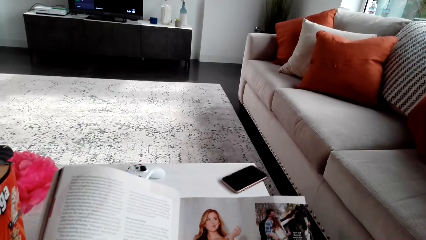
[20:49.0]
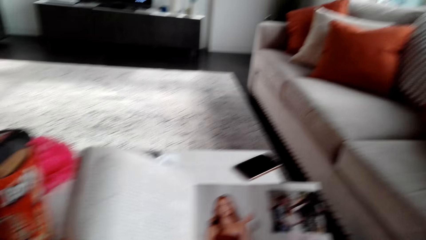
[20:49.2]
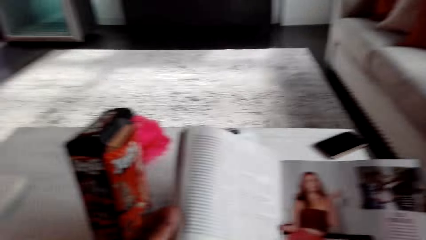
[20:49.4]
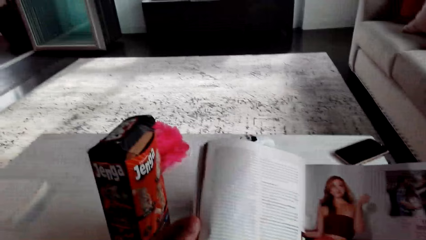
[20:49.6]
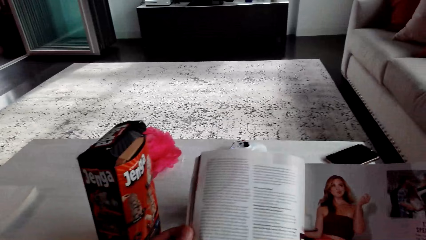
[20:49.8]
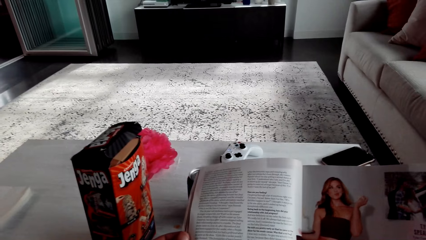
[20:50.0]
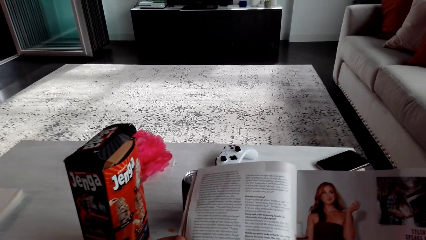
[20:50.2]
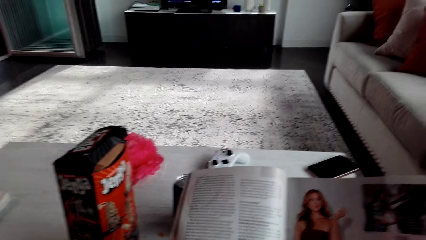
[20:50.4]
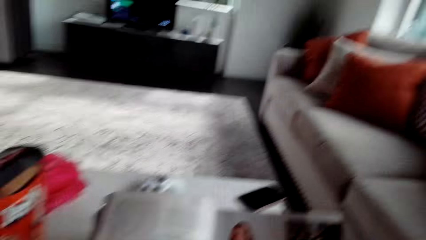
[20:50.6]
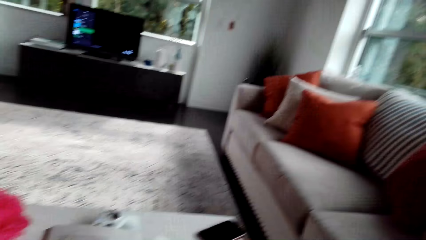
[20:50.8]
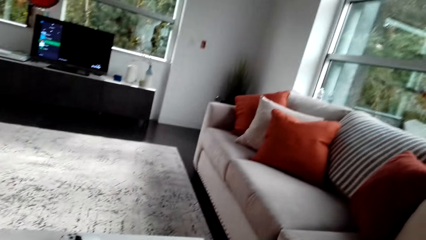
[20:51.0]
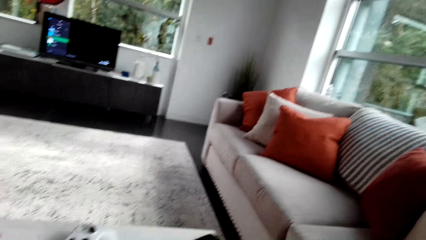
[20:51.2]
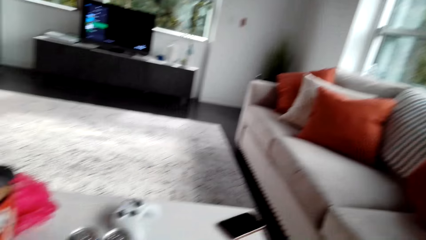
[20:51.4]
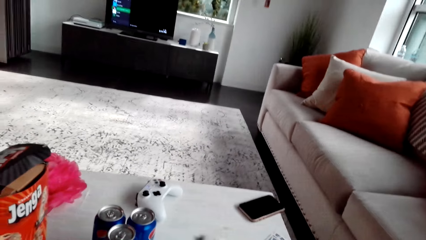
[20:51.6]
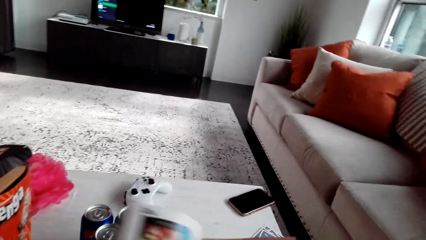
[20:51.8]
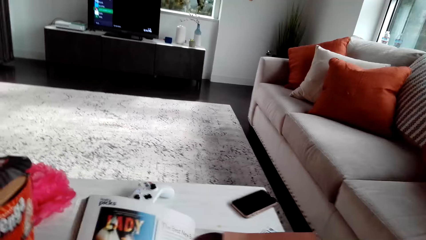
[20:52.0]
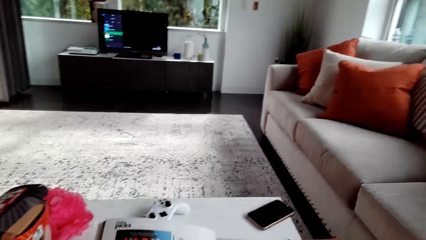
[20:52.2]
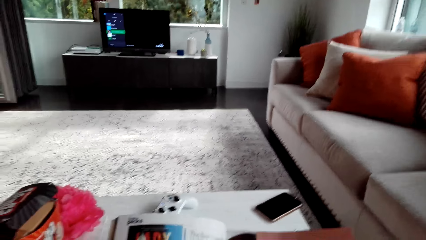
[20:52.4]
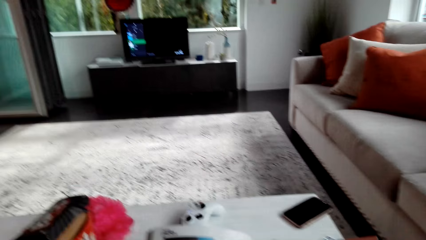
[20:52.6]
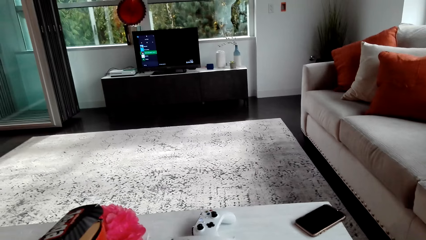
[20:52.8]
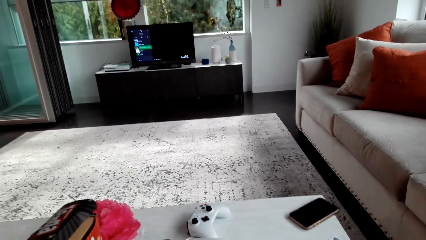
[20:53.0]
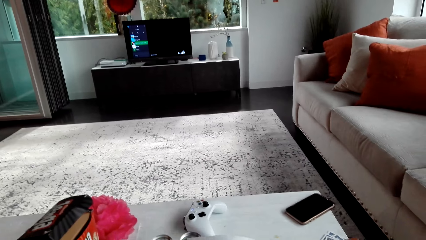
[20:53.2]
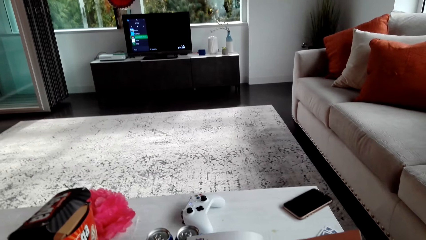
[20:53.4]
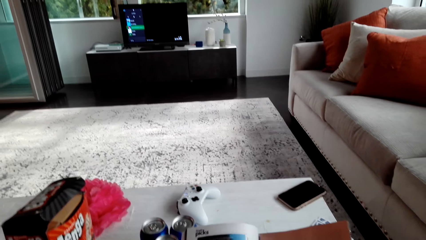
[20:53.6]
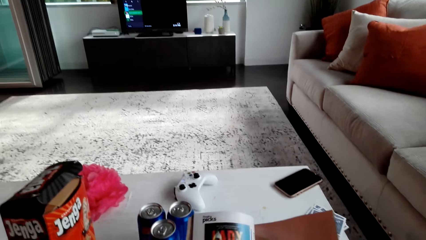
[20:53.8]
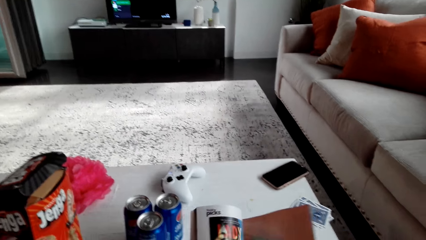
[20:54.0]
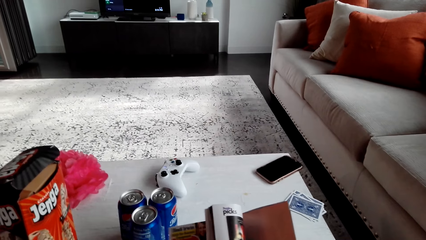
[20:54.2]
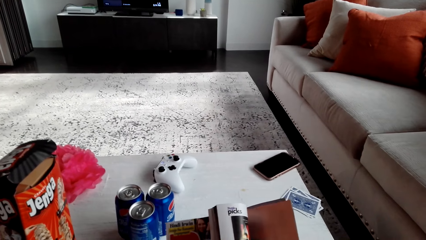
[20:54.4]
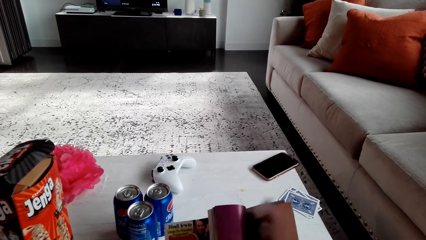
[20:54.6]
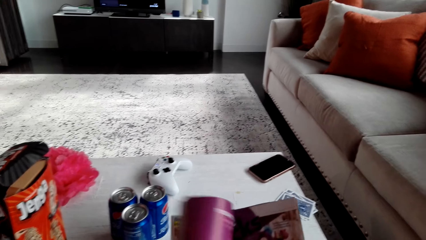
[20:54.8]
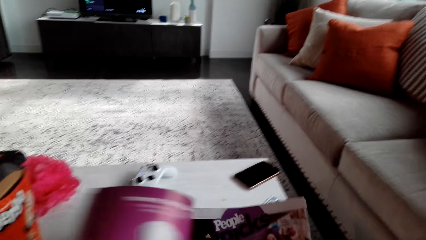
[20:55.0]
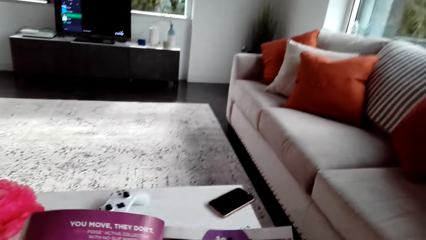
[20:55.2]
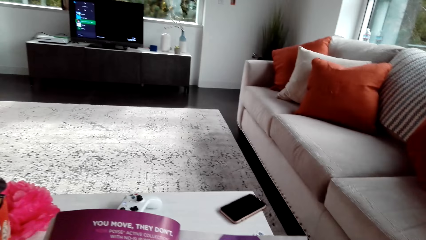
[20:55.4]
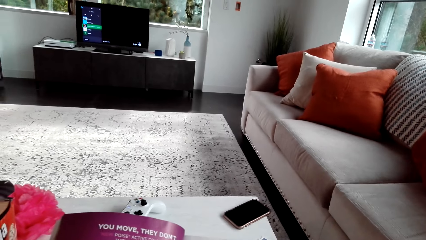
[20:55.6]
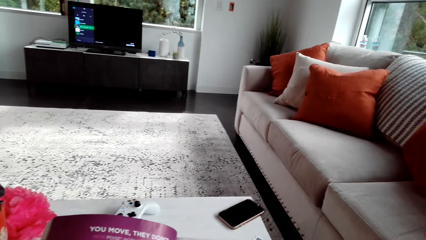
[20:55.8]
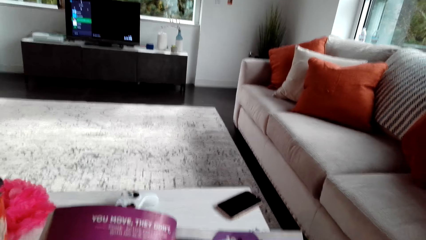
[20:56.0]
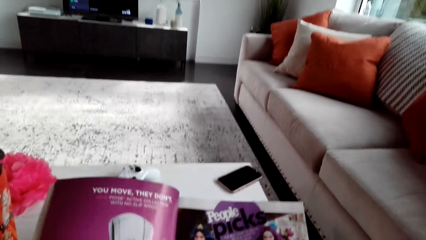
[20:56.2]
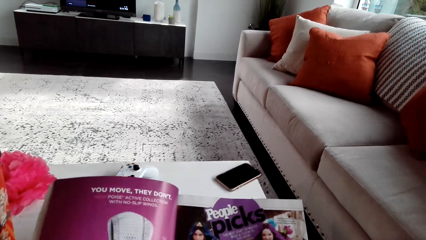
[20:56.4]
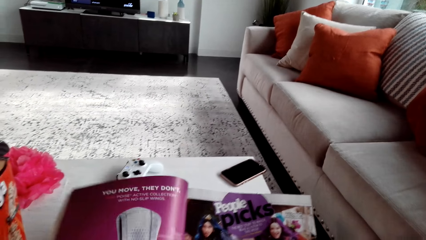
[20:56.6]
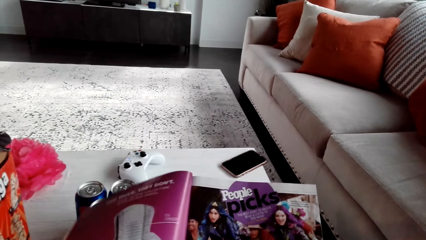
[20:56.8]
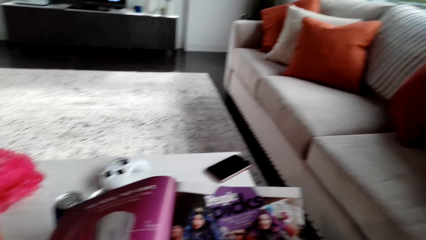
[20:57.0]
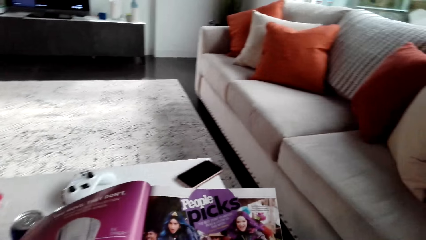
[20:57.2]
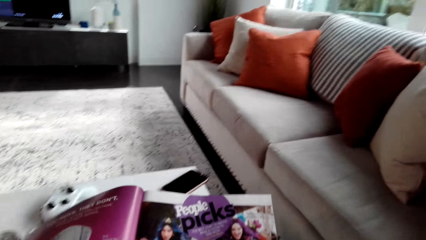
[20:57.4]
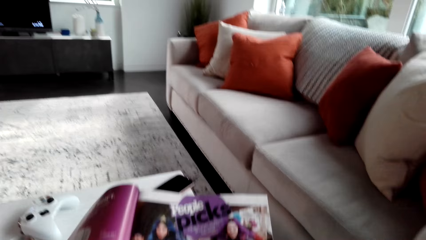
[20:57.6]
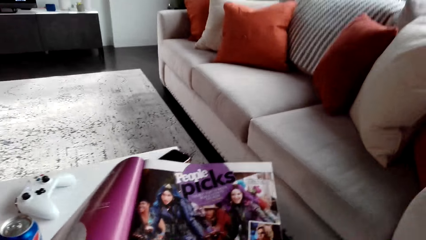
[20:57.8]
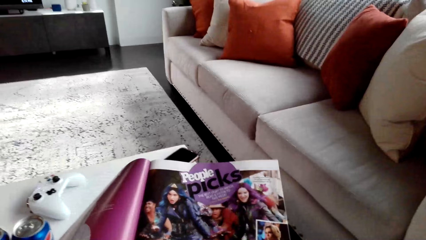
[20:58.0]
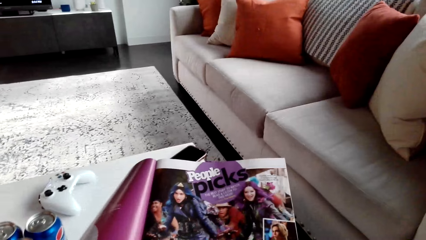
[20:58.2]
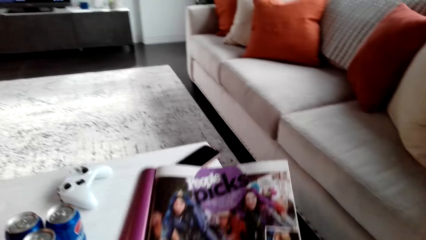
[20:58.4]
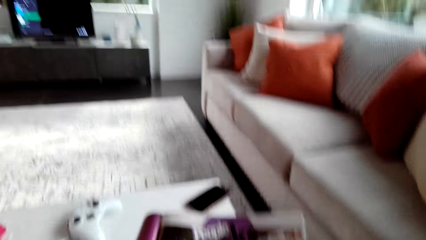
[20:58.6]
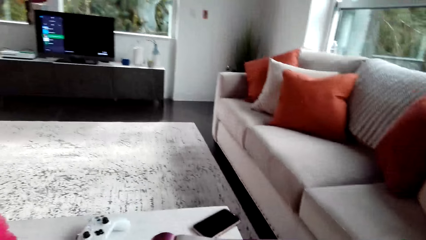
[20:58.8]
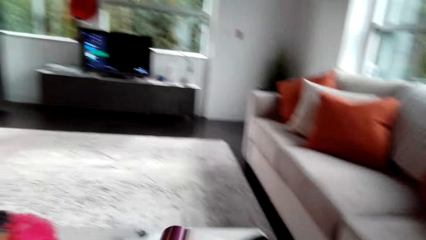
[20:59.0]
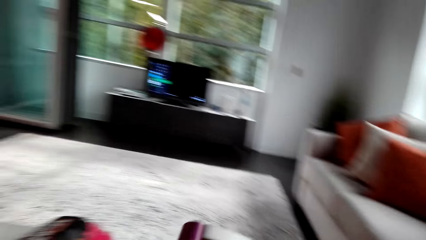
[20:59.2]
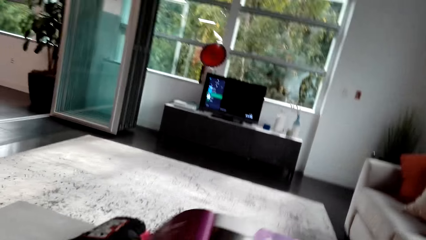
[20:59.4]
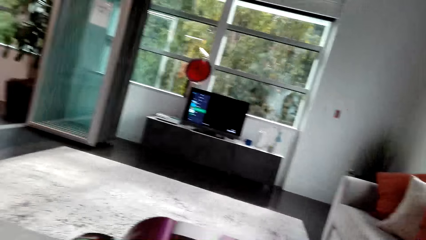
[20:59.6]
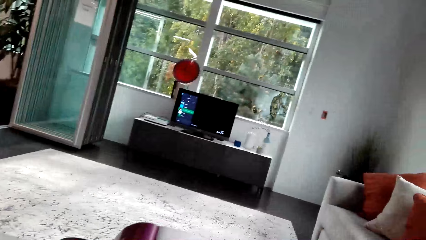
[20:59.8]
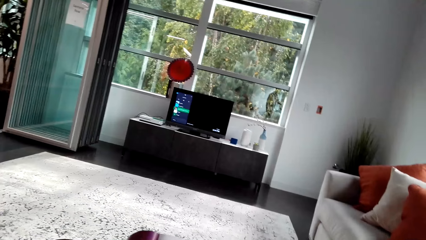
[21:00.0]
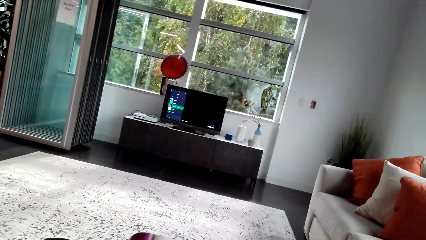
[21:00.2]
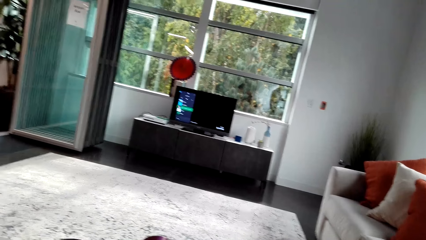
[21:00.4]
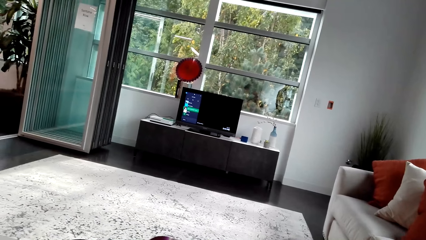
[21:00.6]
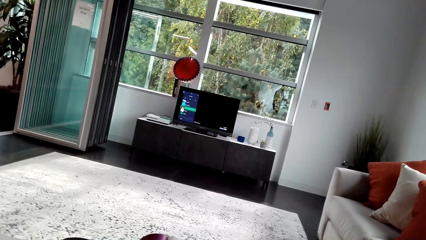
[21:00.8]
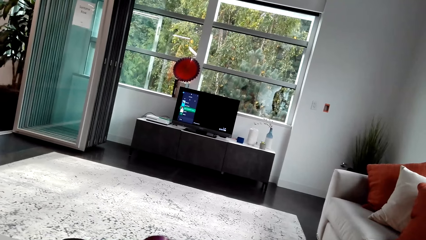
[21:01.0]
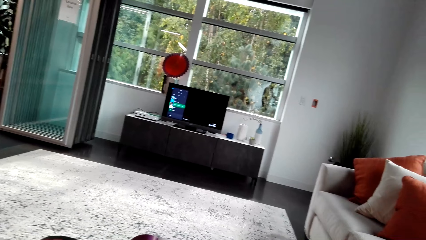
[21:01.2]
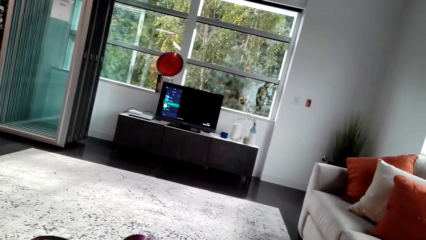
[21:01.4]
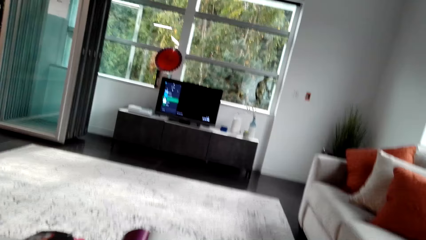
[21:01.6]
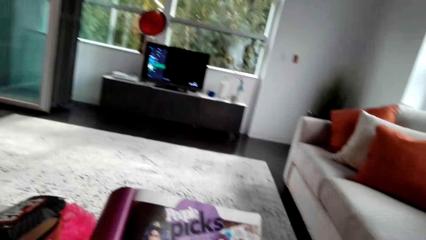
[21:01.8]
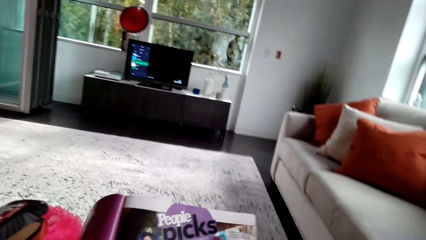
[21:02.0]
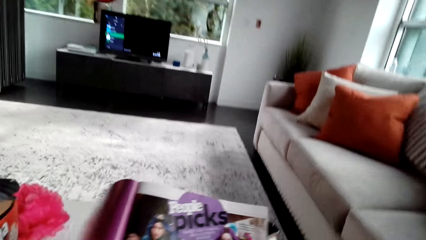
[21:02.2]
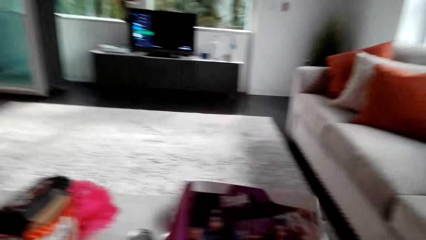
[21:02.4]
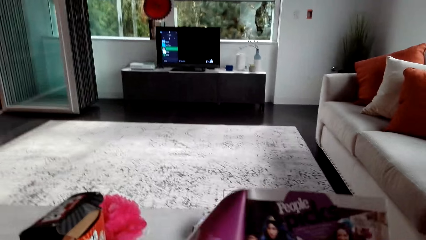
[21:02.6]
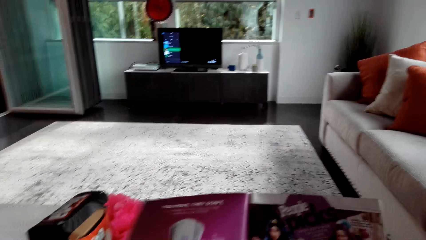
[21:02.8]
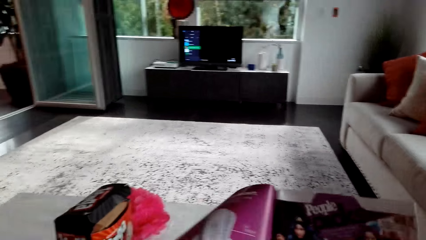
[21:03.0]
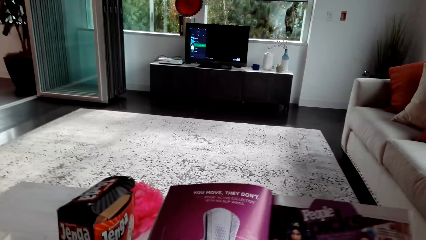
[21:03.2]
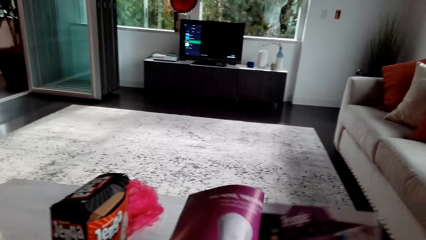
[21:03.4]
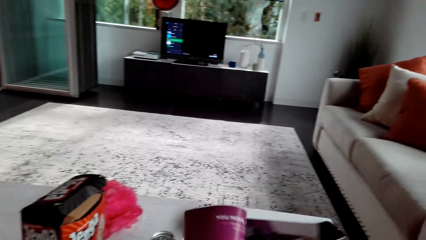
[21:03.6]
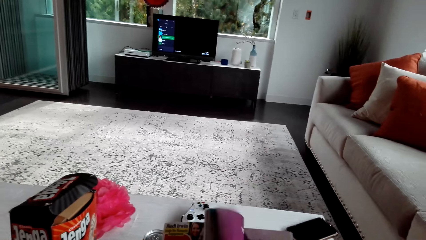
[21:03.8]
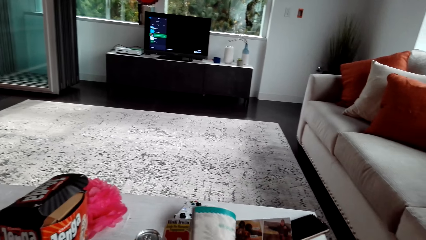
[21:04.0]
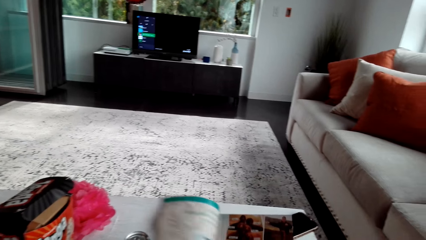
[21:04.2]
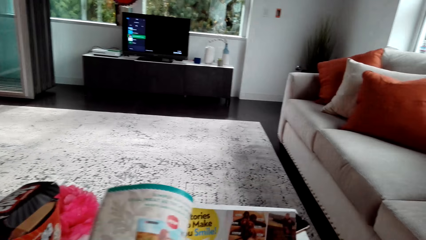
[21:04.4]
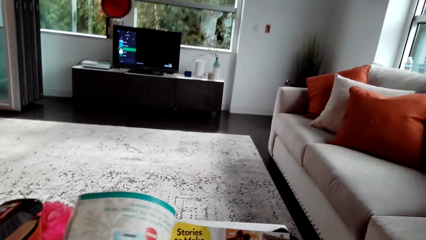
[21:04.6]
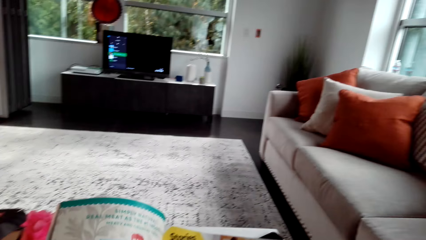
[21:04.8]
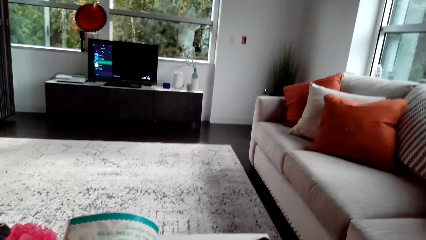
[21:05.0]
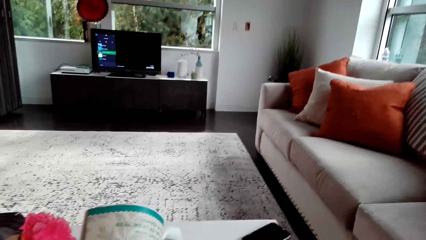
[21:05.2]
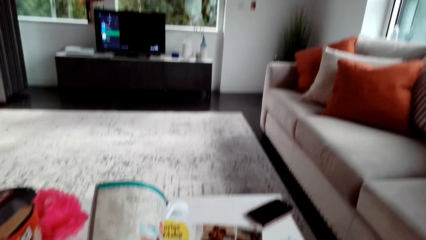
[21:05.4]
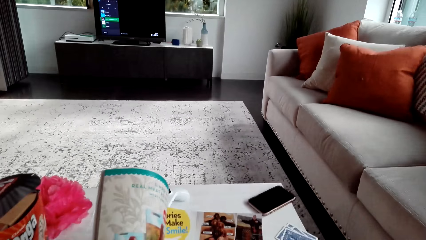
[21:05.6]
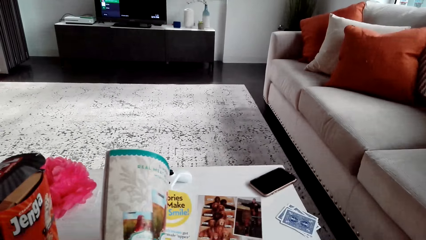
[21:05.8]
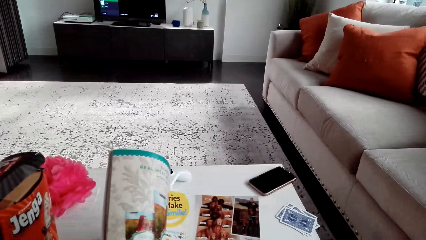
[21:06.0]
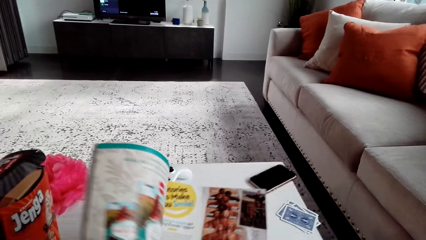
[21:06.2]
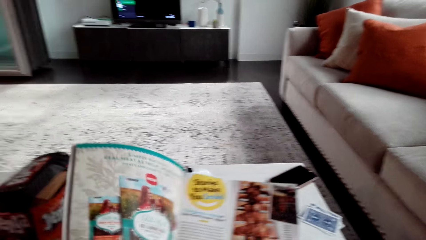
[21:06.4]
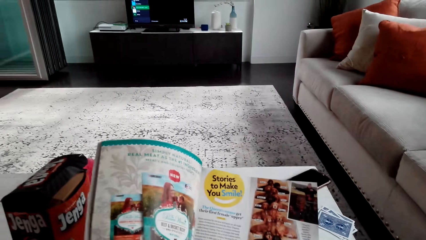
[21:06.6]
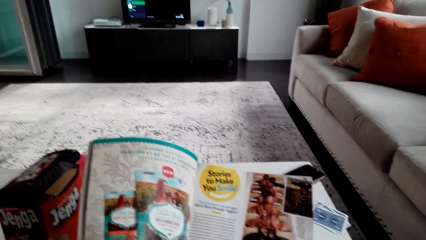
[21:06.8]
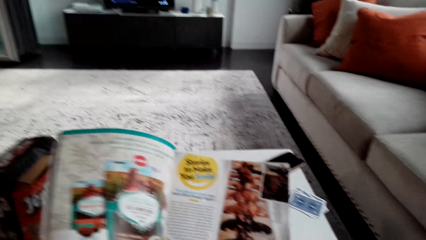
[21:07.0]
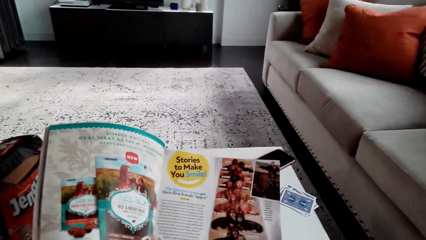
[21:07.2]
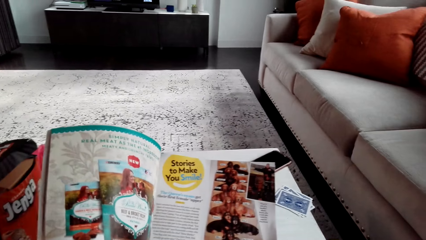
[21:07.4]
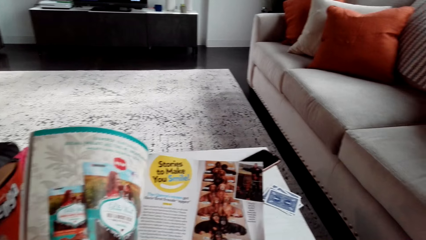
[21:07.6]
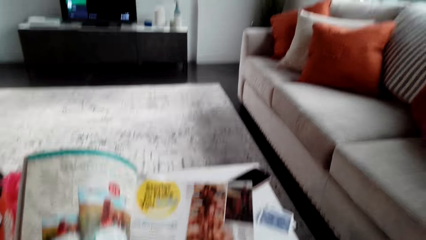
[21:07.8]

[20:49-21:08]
The camera wearer looks at a magazine. They turn the page. They speak. They look around. They turn the page. They speak to a man.
